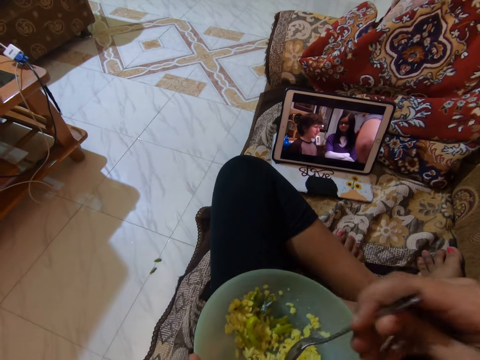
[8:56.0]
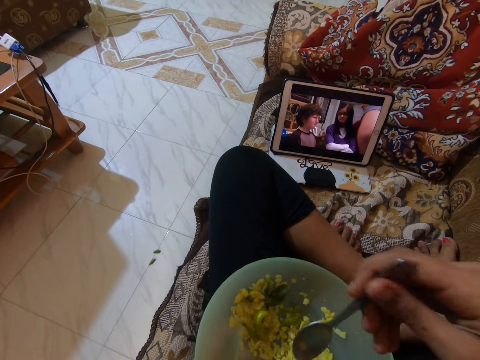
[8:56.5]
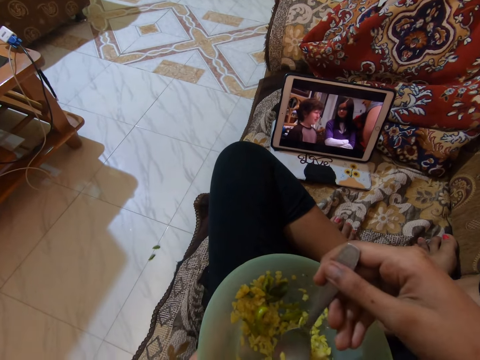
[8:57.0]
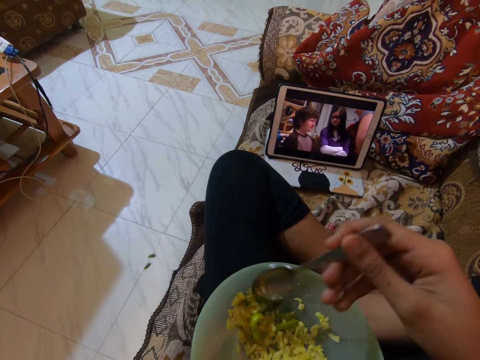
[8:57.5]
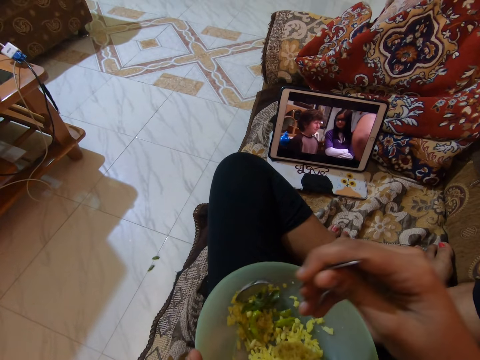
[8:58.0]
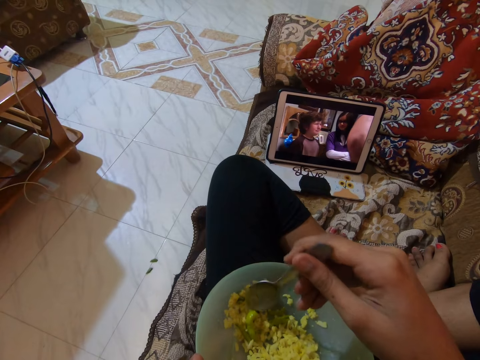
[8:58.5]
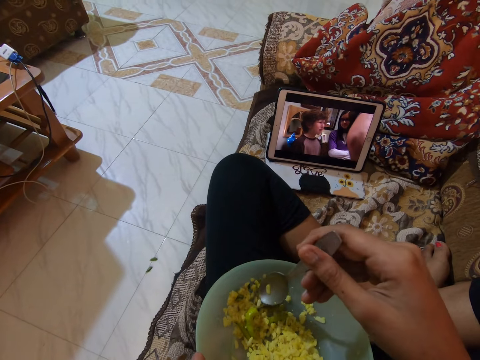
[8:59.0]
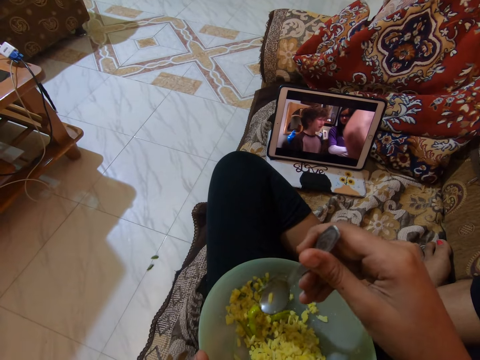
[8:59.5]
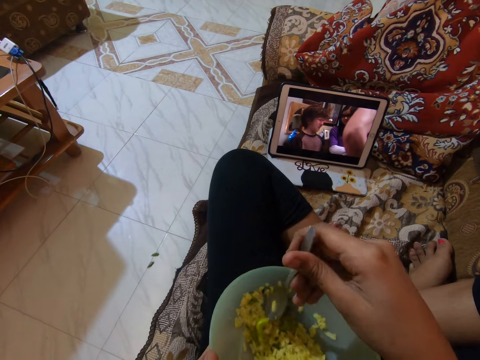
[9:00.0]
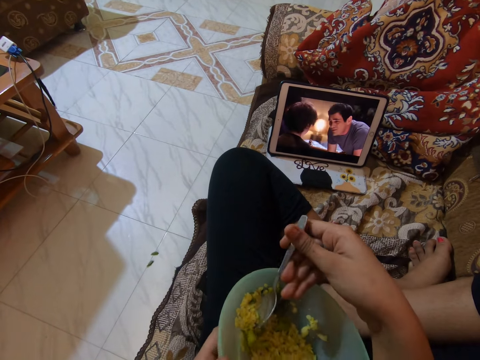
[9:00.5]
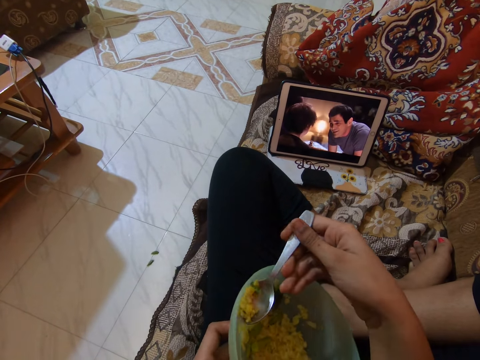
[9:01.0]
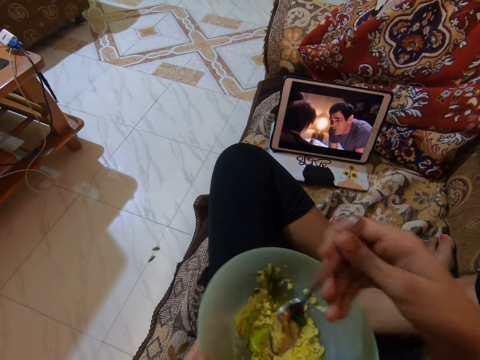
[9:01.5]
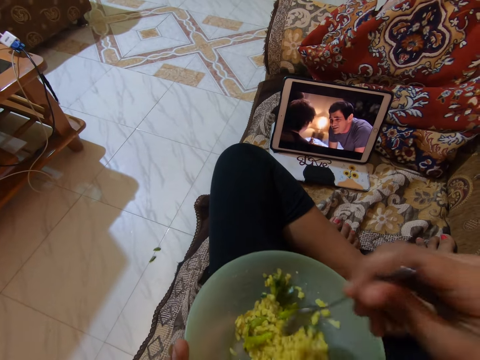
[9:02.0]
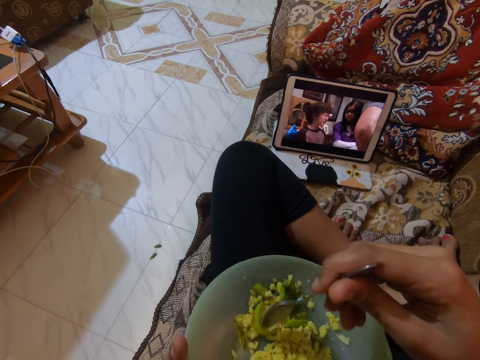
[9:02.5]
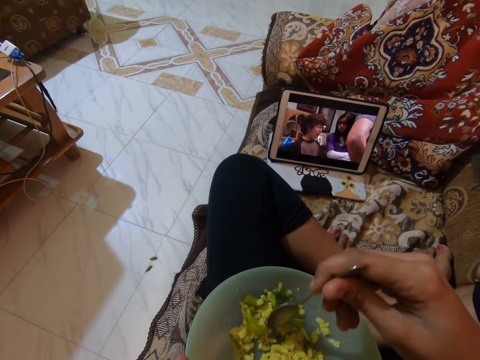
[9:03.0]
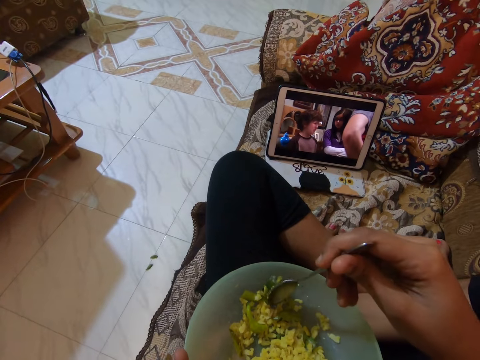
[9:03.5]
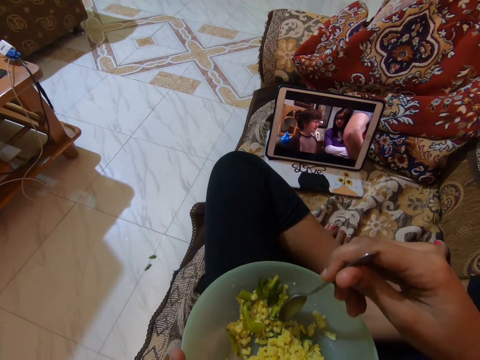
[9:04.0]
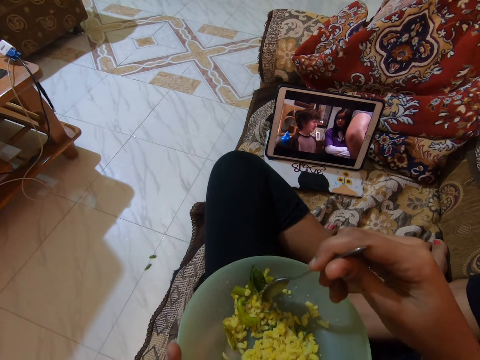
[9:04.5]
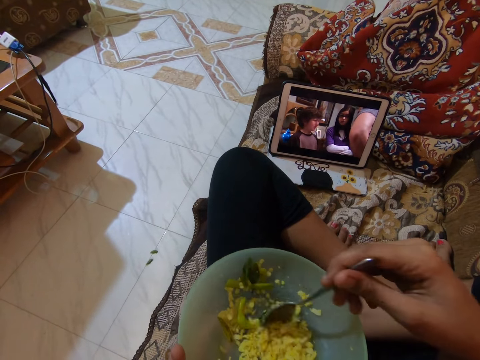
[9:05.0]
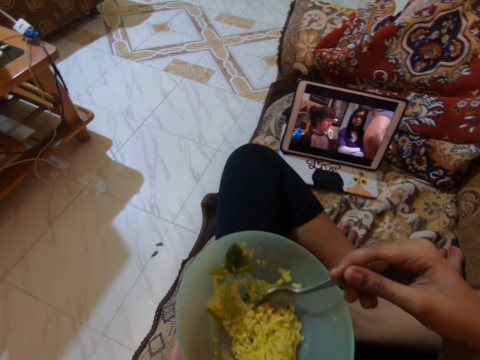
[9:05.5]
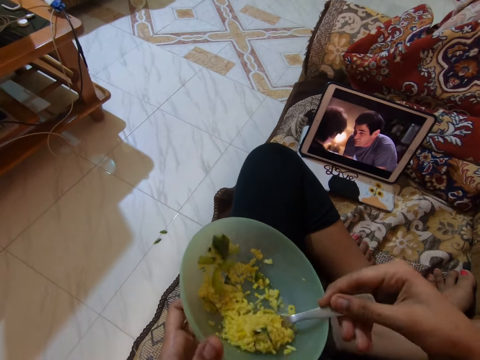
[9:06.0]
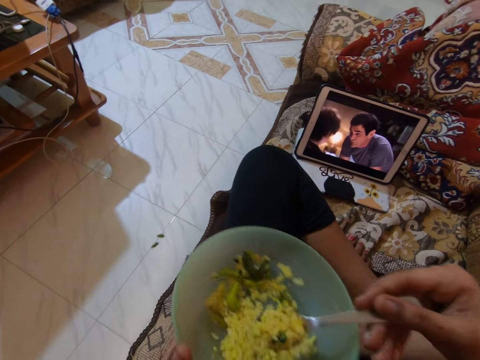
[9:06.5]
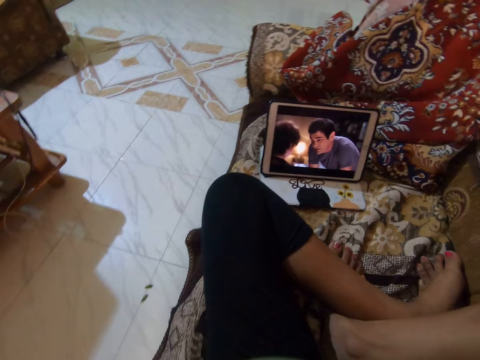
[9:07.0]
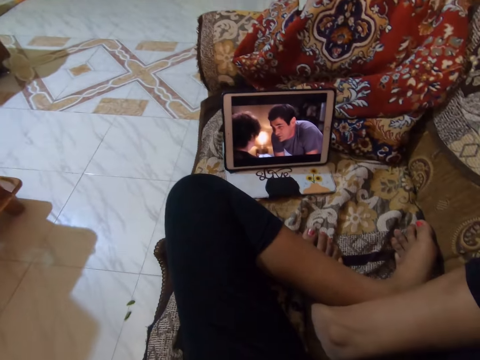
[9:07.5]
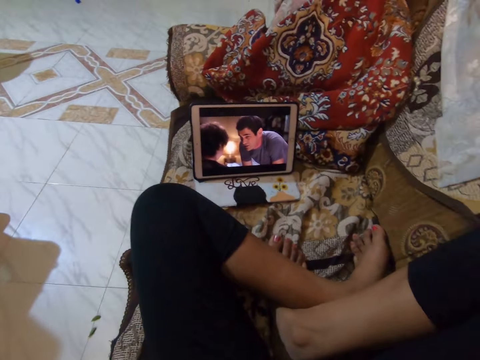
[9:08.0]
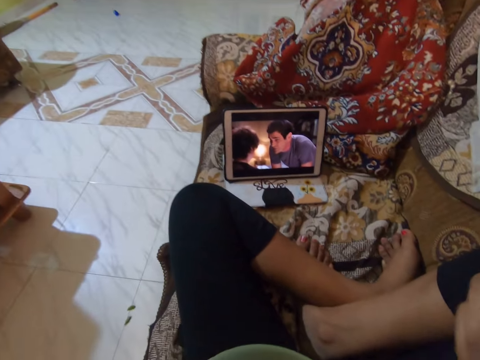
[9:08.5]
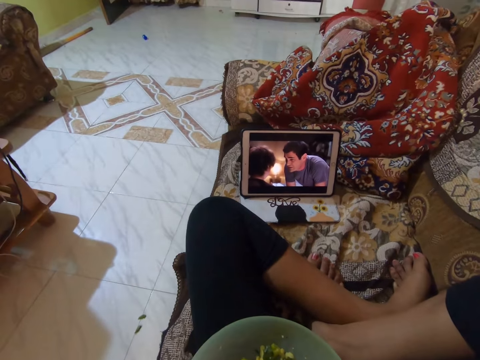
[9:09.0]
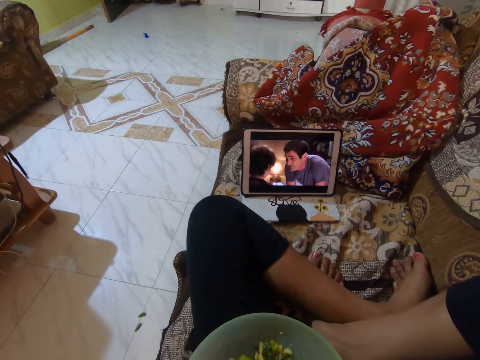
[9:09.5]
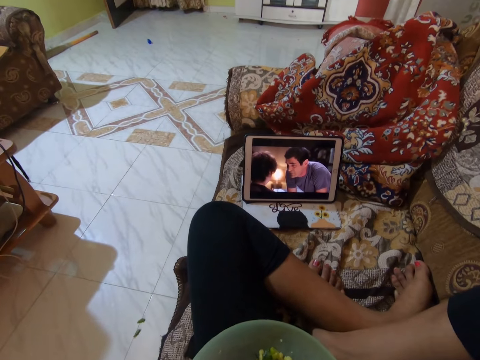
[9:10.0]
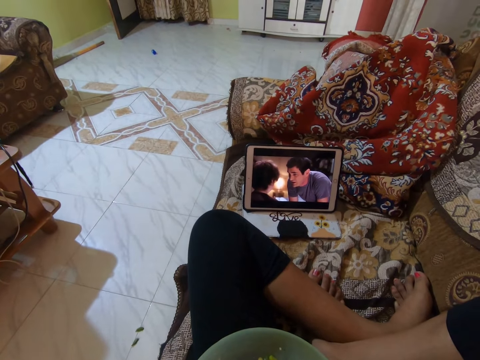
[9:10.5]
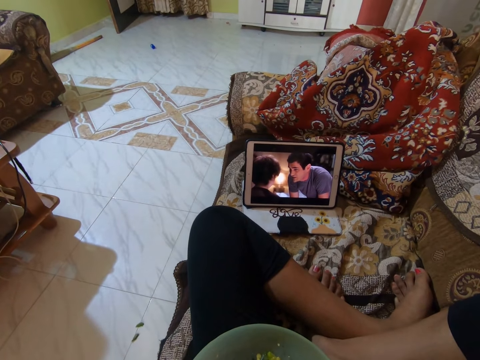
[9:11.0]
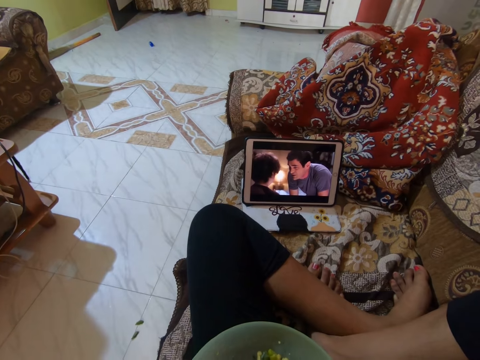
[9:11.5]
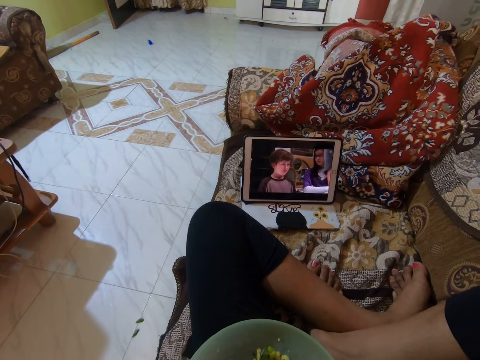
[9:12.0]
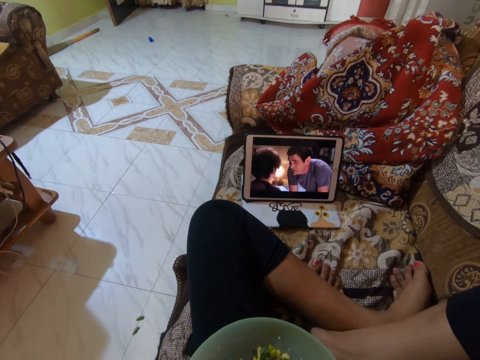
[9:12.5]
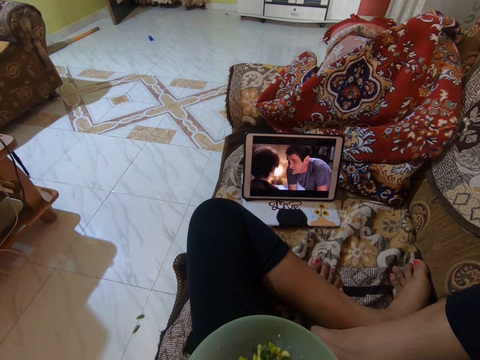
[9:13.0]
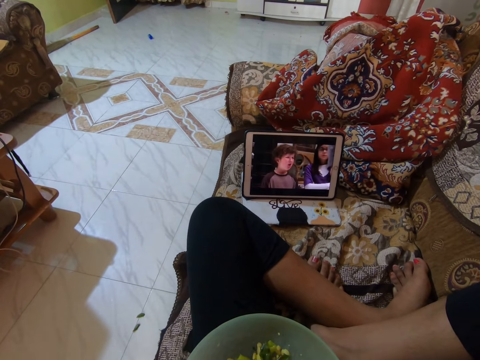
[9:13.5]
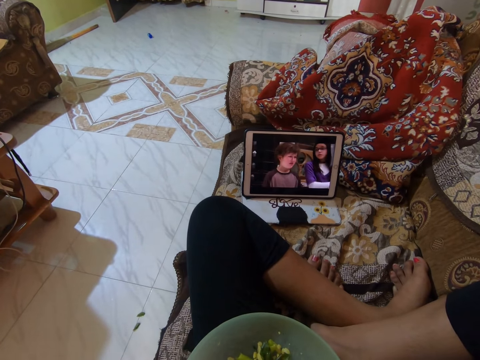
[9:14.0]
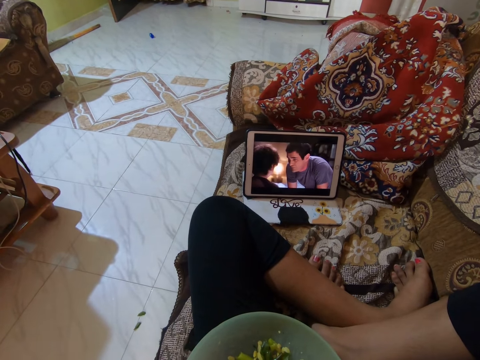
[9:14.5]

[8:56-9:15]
The camera wearer scoops the rice with a spoon. They play around with the food. They scoop the rice with the spoon. They eat the rice. They watch a movie with a tablet.

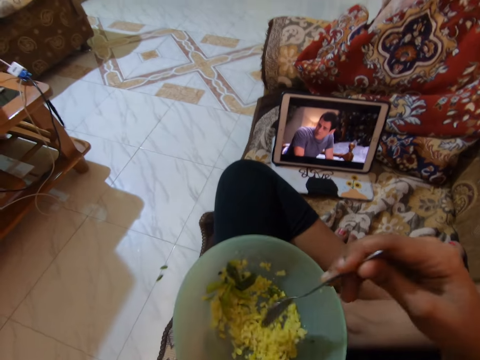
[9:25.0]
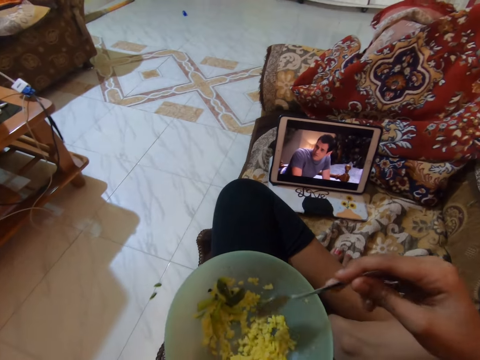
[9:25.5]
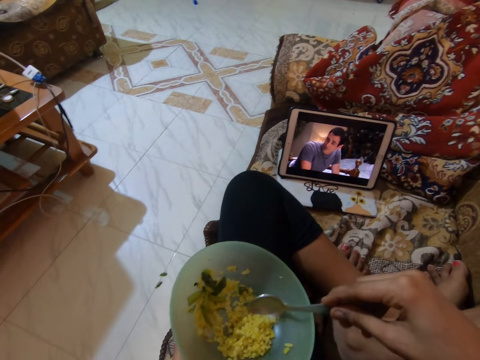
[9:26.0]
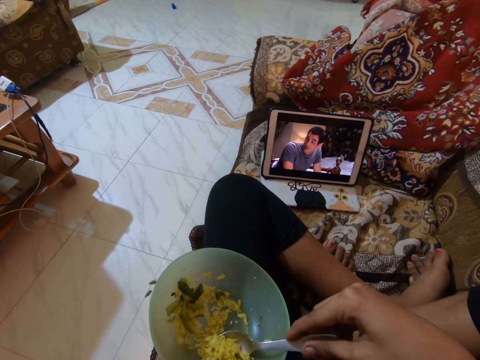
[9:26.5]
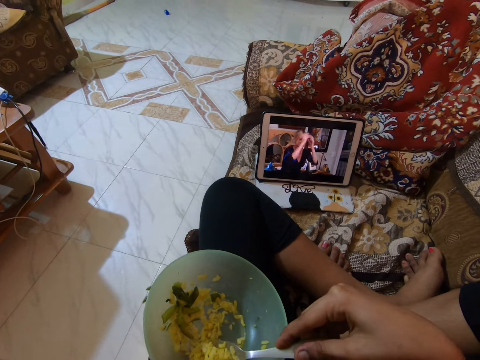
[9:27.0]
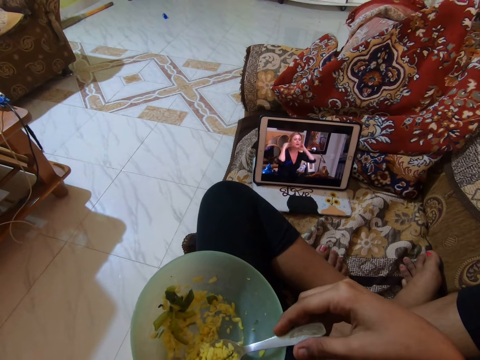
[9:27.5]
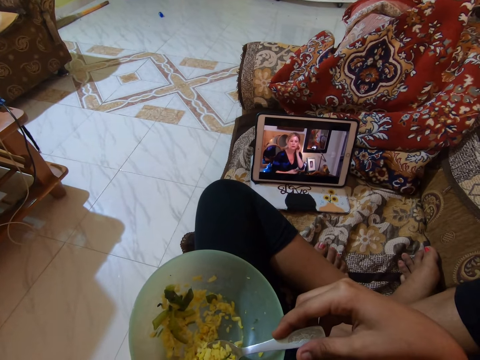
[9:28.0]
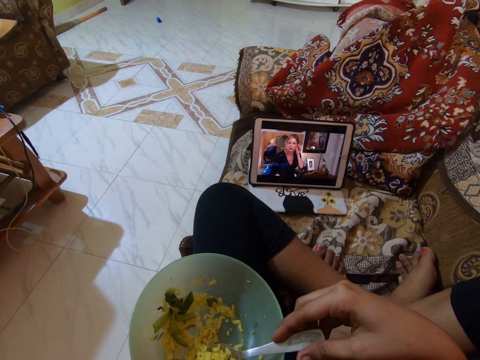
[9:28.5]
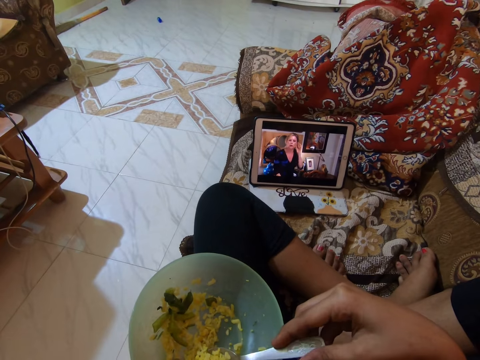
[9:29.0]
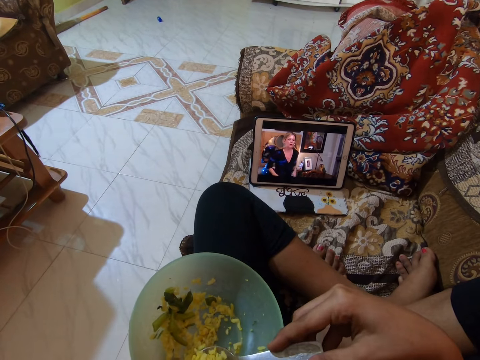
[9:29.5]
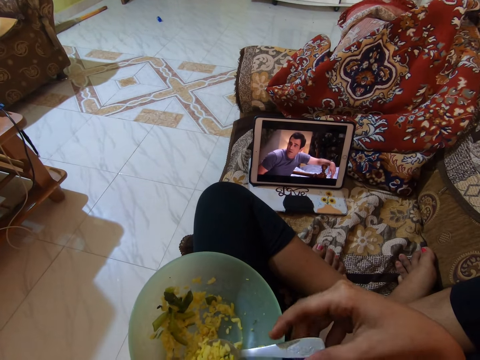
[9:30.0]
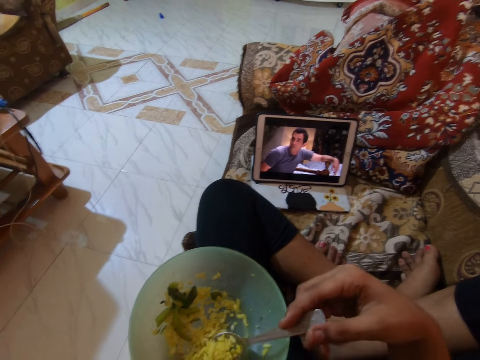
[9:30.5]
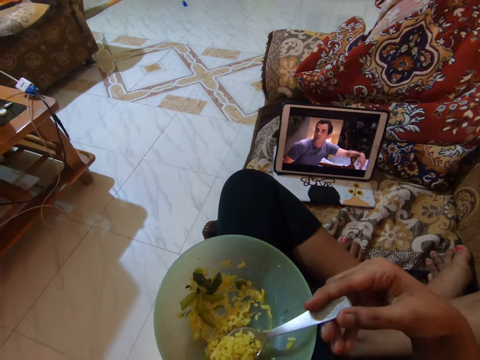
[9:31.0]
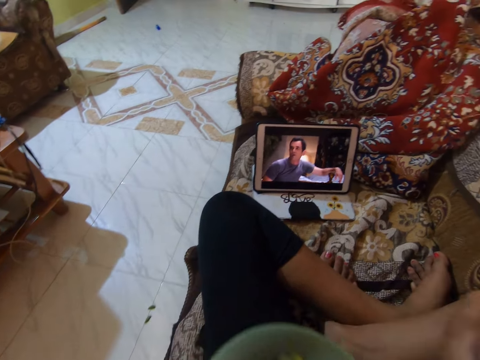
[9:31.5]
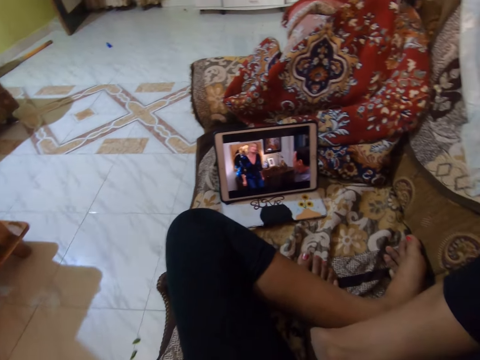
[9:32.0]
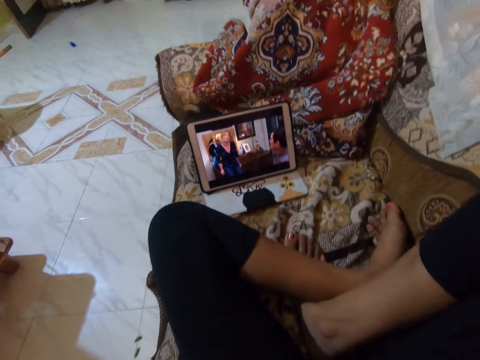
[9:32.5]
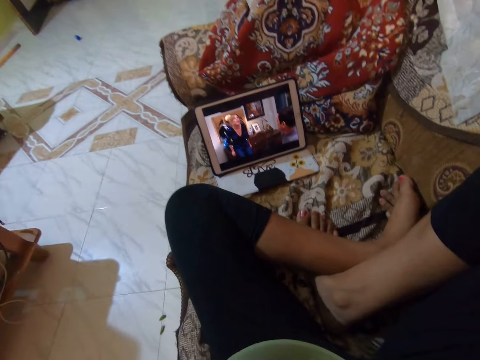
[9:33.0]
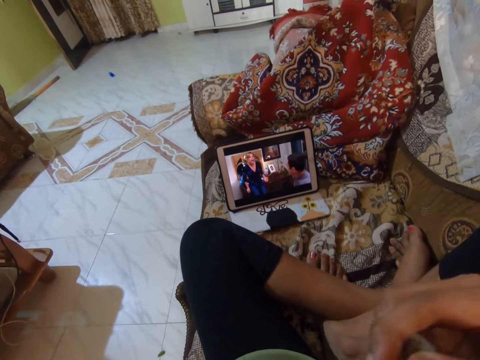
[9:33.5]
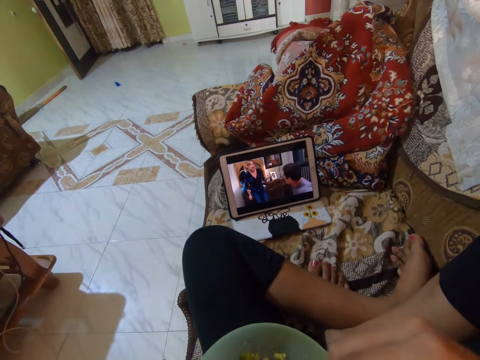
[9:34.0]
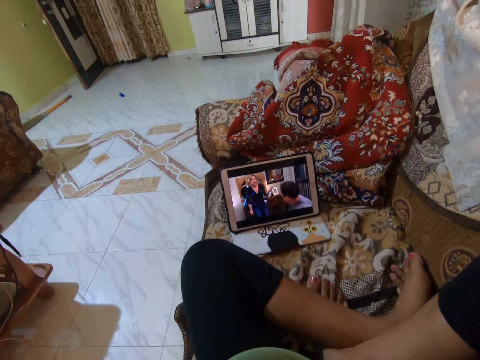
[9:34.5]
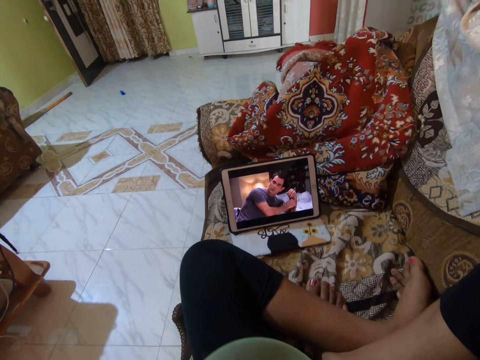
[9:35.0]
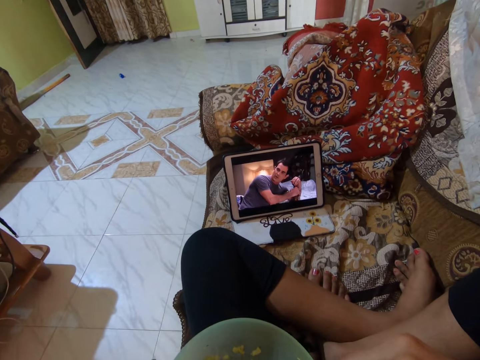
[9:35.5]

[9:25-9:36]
The camera wearer scoops the rice with a spoon. They watch a movie on the tablet. They eat the rice. They watch a movie on the tablet.
